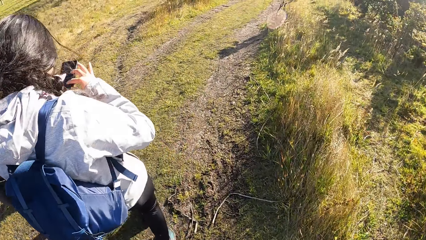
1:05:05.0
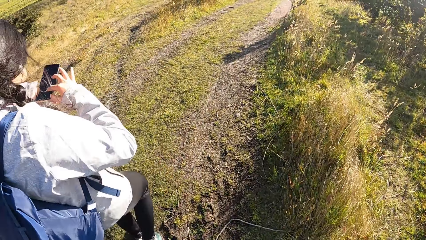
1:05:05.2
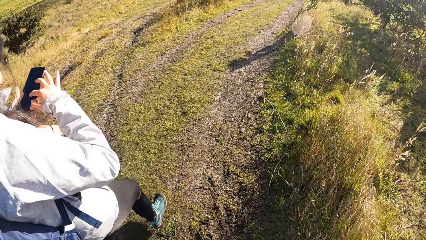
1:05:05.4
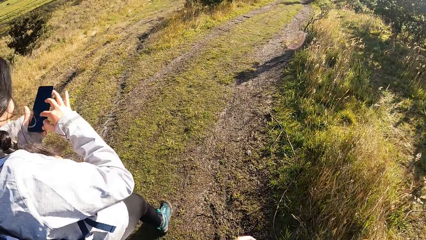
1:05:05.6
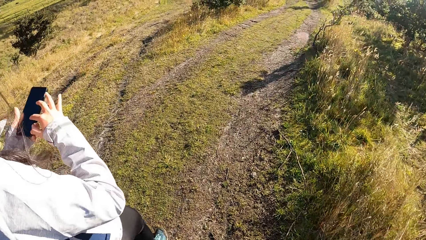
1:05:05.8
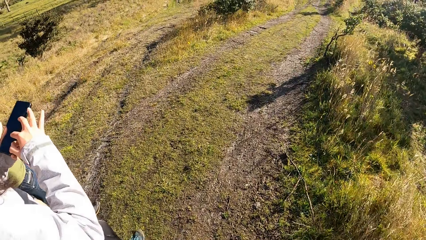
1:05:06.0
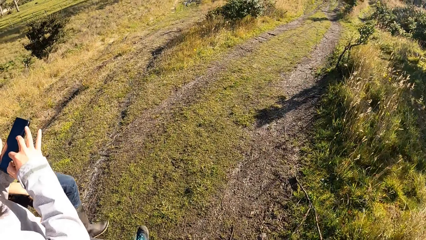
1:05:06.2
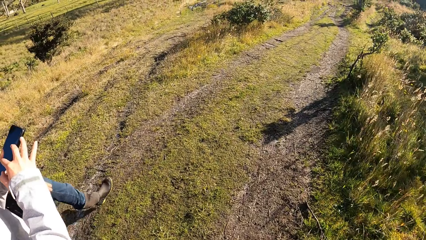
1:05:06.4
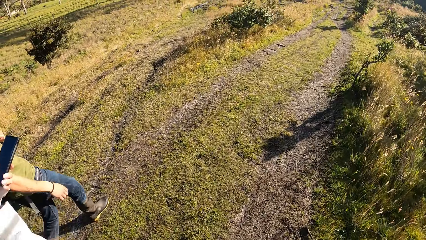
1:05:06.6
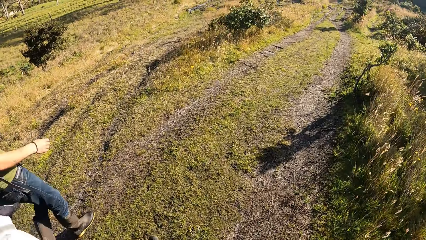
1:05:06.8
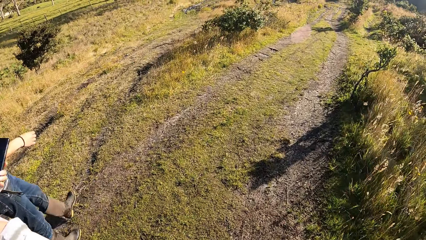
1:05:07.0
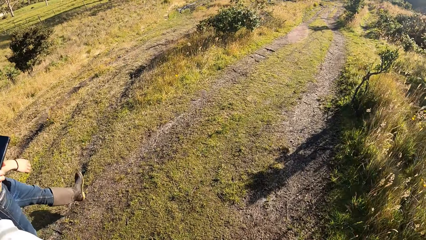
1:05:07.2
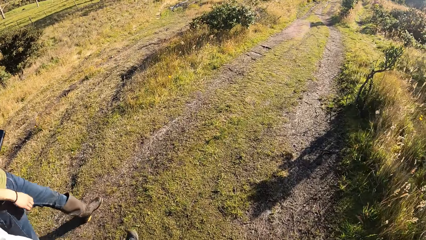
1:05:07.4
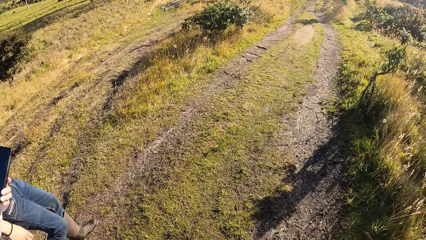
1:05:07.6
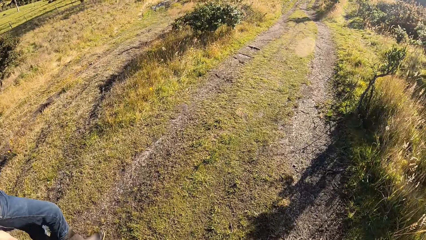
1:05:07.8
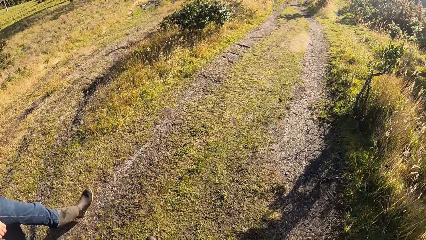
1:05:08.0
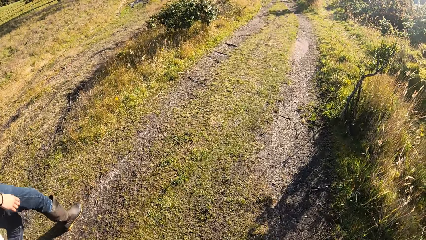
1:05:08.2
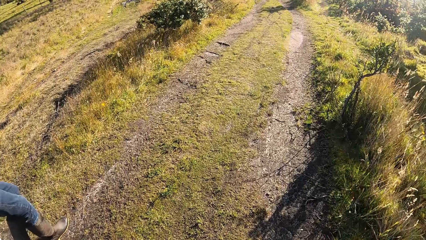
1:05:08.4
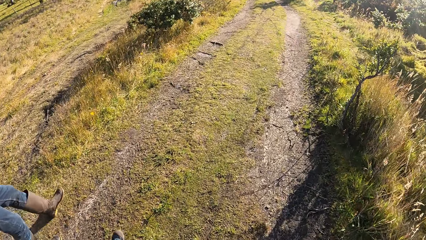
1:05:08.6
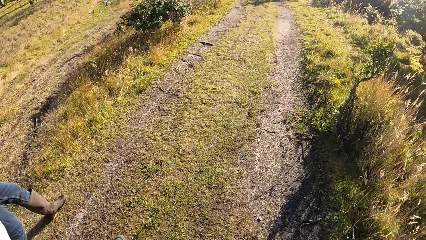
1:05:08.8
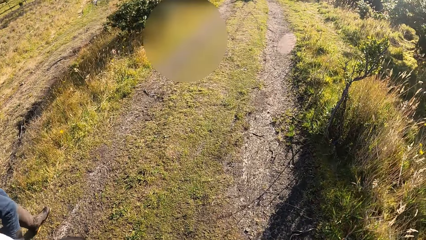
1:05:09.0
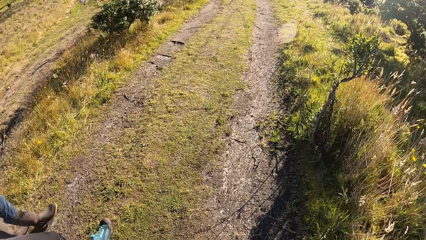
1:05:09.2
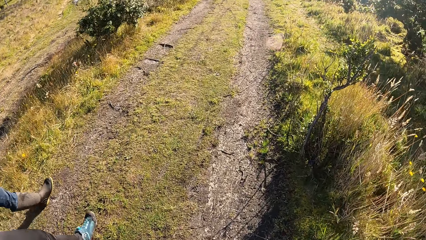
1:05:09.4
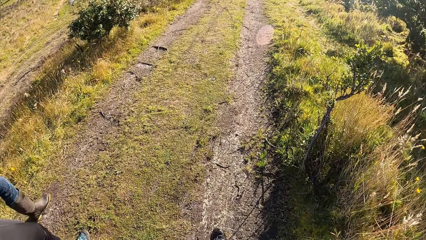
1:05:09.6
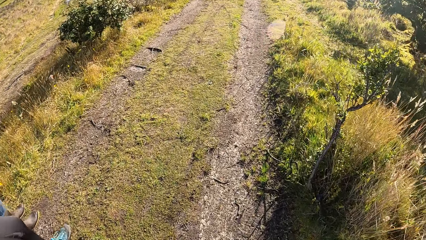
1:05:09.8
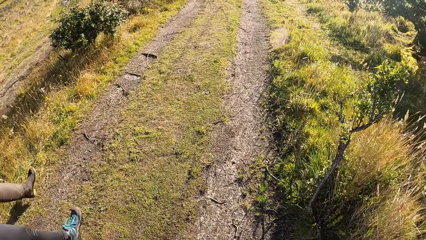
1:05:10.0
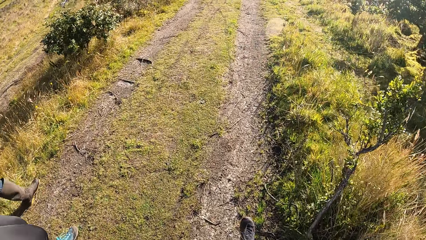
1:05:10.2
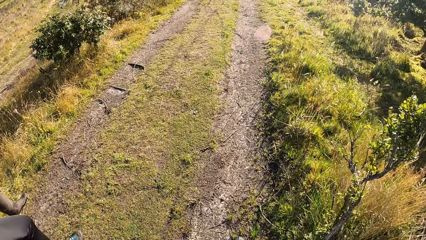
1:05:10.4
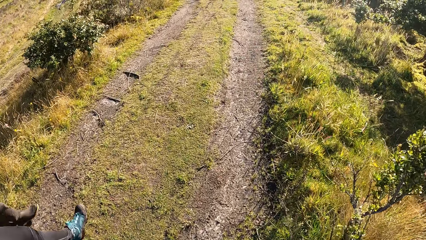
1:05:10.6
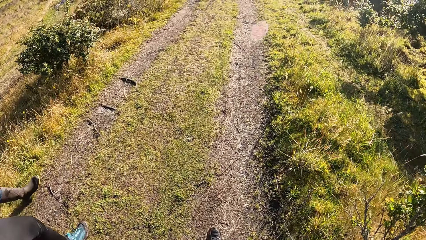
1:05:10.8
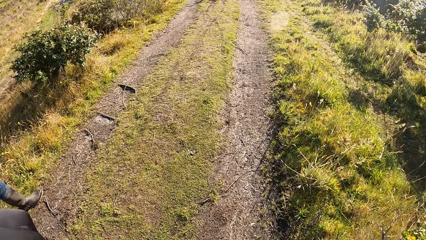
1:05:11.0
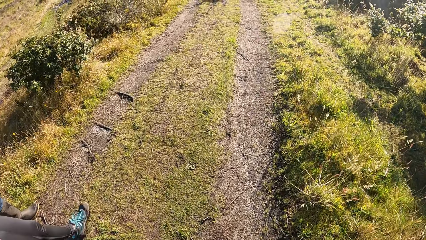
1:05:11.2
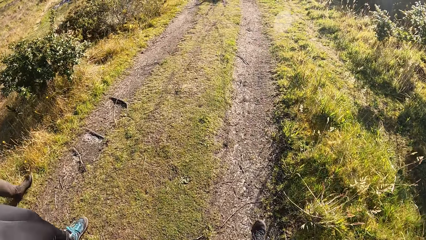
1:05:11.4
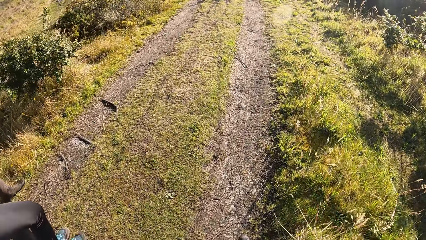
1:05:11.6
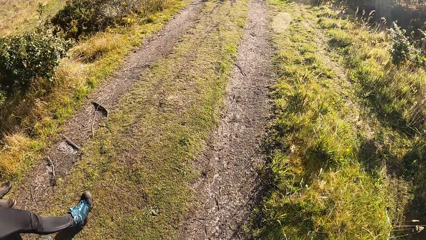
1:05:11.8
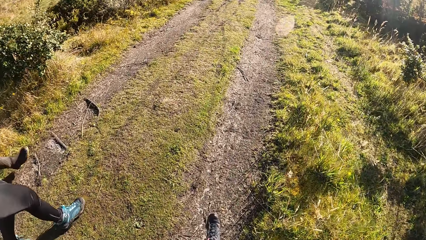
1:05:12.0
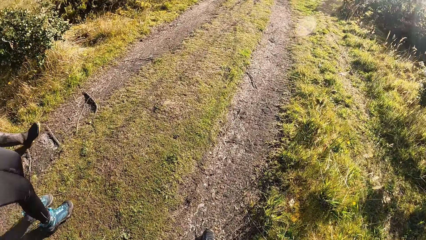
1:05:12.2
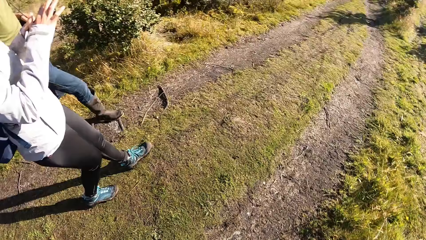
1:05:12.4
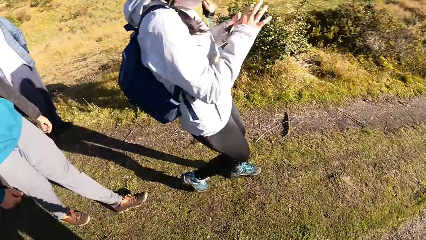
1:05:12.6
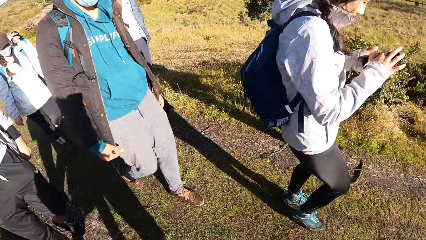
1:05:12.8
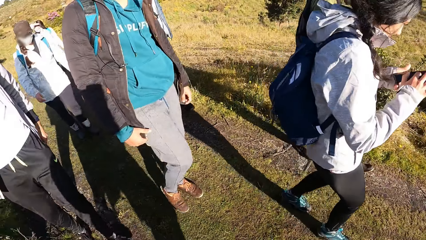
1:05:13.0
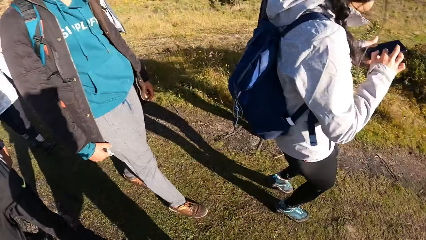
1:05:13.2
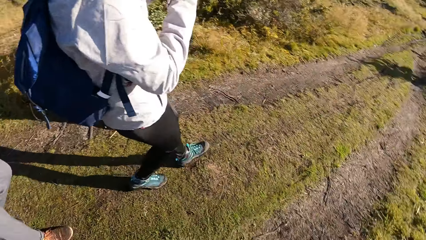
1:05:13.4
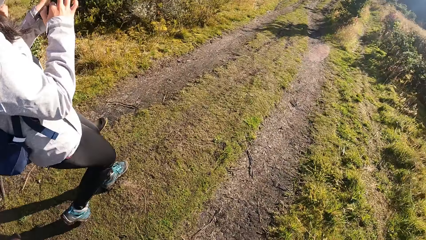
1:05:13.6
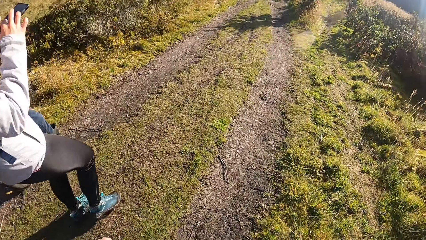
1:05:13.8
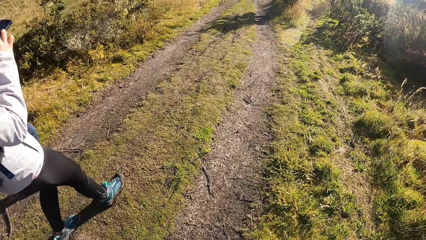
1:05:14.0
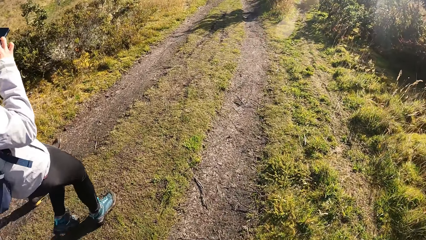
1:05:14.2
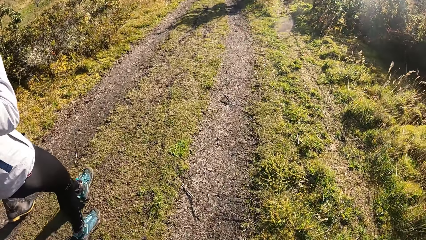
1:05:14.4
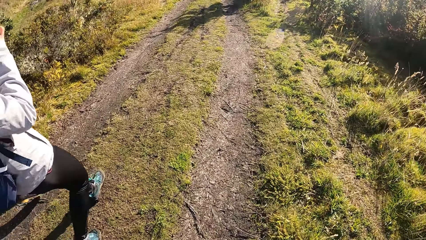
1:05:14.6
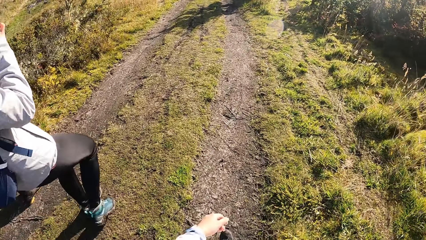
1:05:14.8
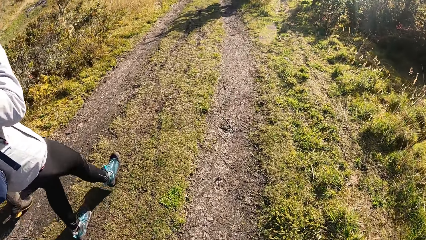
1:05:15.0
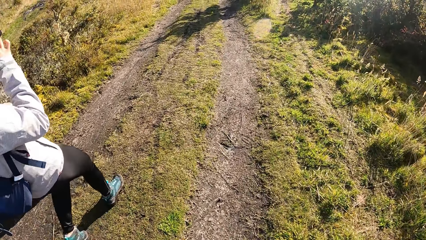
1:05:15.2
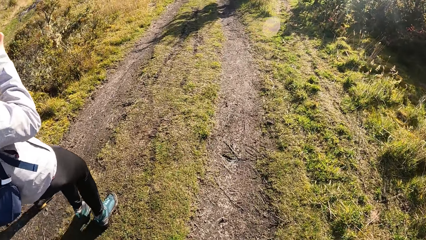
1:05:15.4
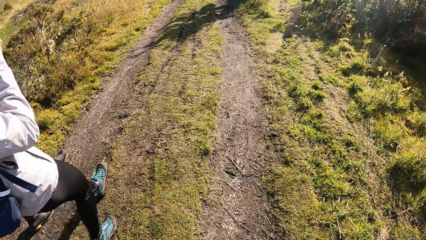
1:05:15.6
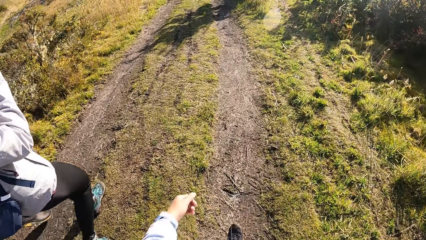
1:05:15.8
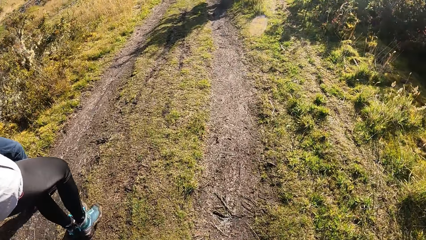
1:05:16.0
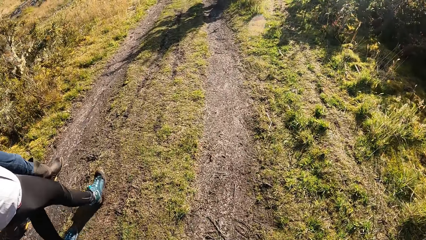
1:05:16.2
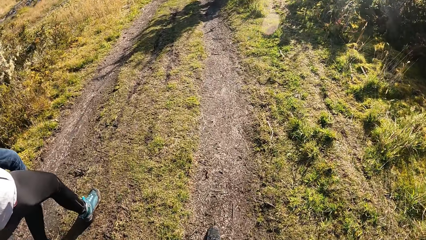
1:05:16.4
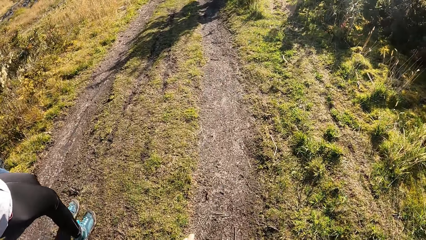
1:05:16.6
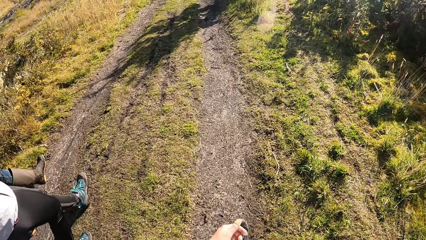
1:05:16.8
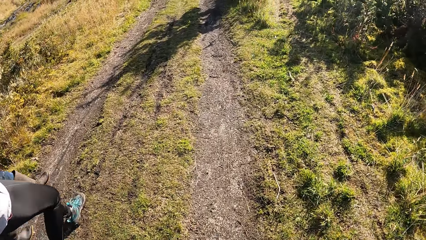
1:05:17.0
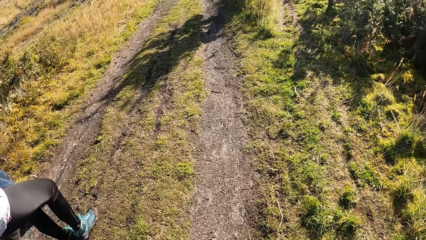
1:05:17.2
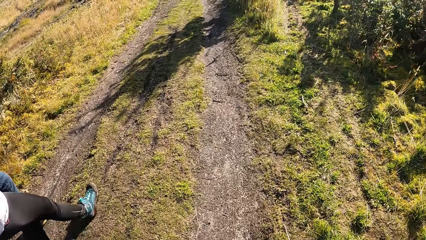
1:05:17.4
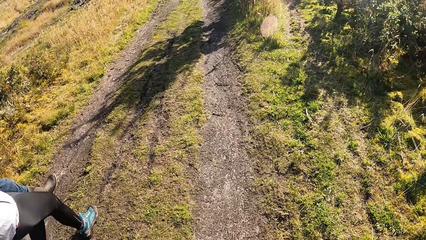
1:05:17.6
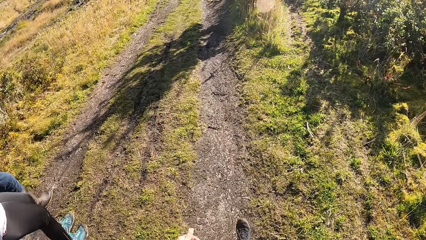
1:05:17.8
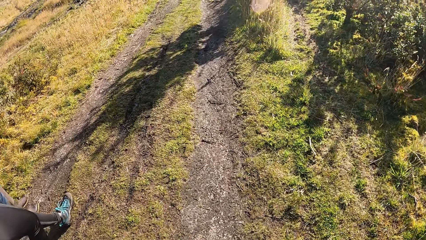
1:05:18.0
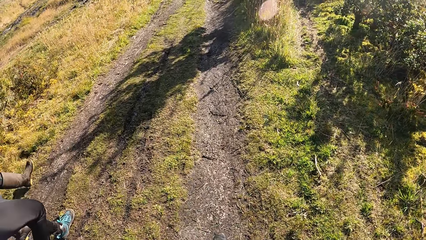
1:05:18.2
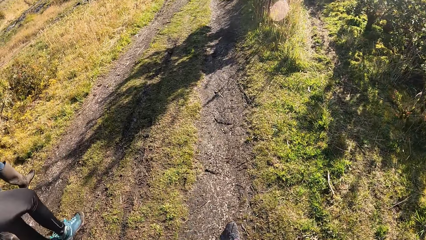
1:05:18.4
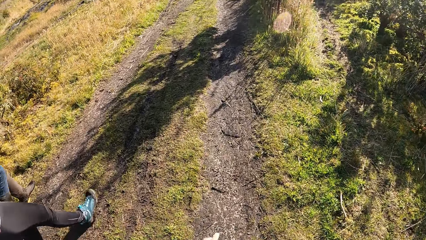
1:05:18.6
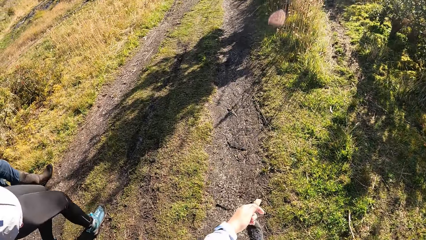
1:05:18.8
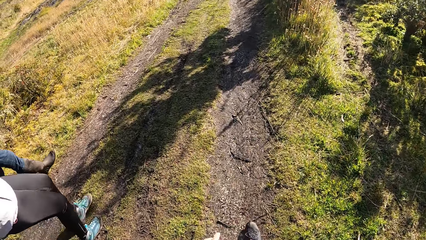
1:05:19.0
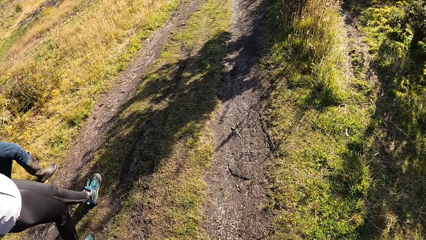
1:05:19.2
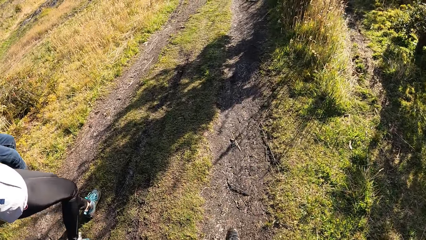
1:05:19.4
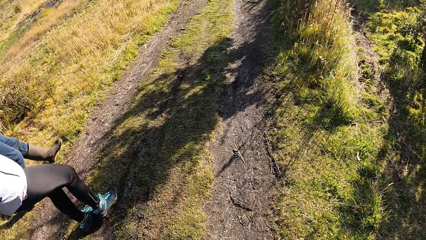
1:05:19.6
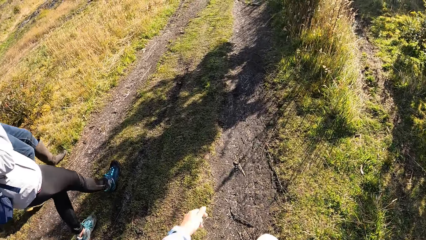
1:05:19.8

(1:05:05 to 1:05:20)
A woman operates a phone. The camera wearer walks around the field. They look around the field. They walk around the field.
